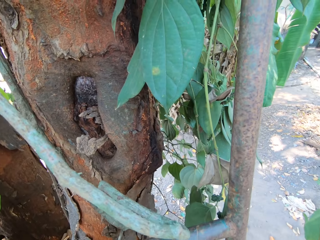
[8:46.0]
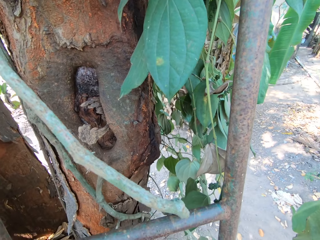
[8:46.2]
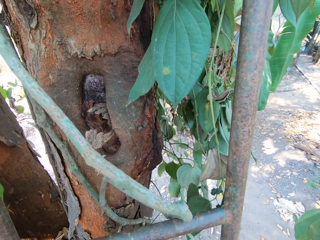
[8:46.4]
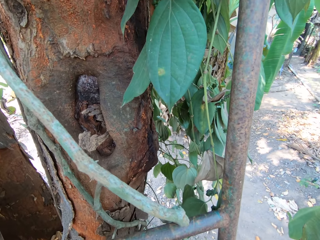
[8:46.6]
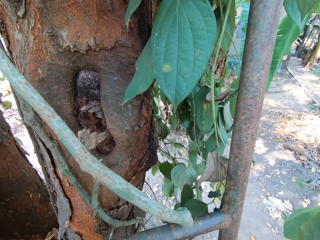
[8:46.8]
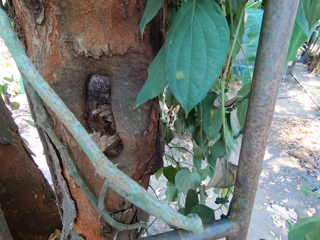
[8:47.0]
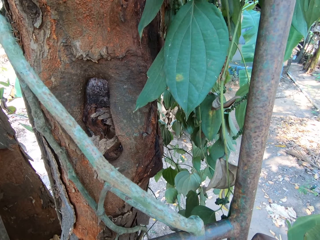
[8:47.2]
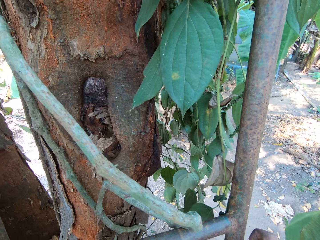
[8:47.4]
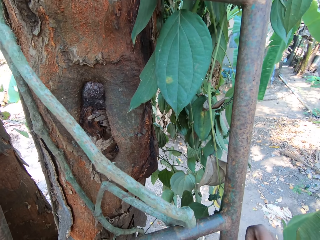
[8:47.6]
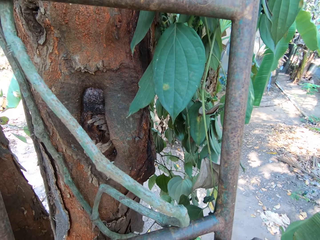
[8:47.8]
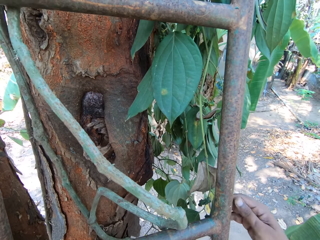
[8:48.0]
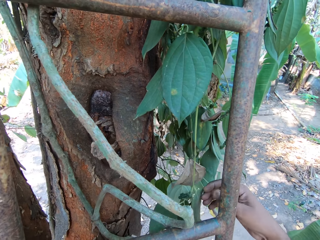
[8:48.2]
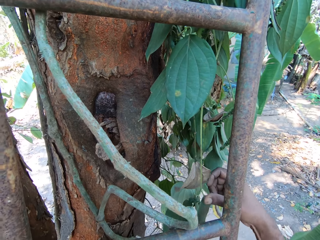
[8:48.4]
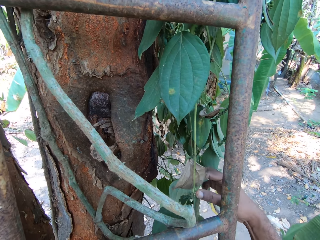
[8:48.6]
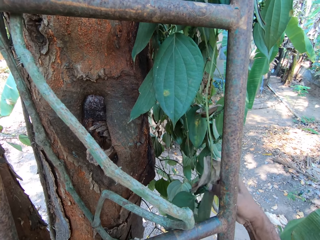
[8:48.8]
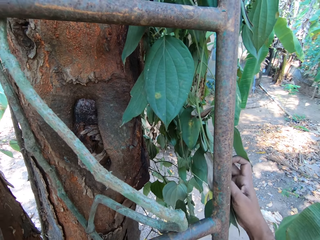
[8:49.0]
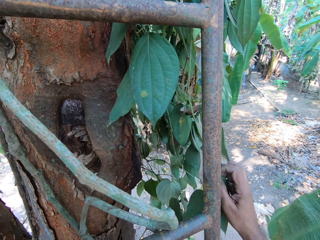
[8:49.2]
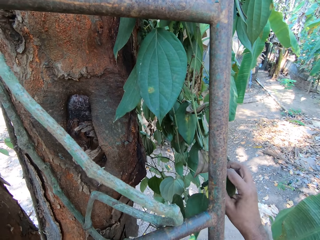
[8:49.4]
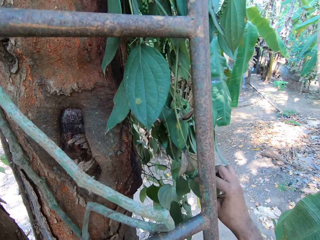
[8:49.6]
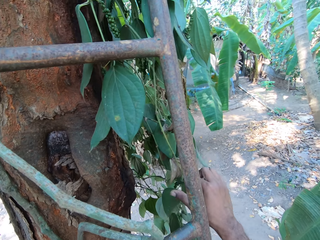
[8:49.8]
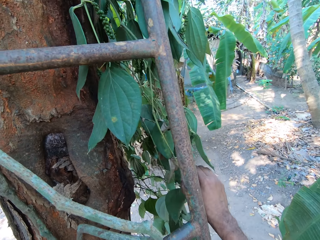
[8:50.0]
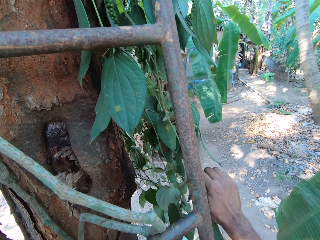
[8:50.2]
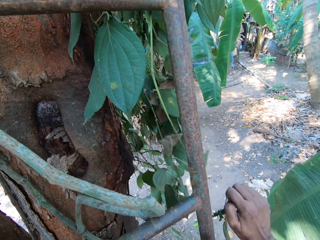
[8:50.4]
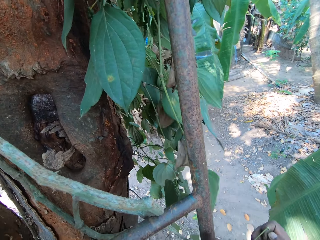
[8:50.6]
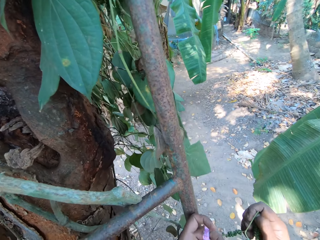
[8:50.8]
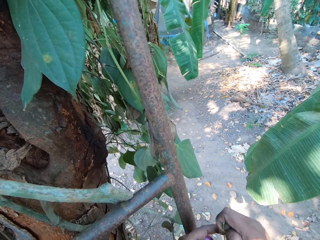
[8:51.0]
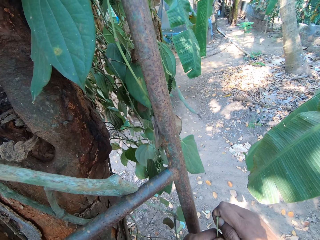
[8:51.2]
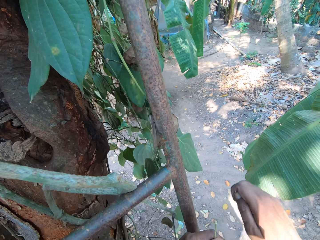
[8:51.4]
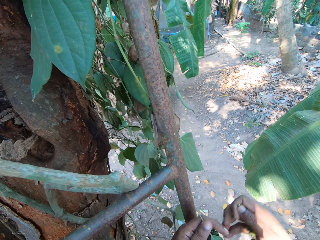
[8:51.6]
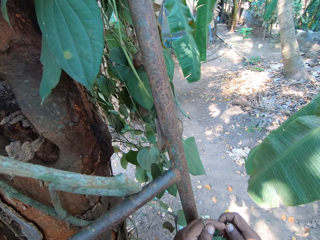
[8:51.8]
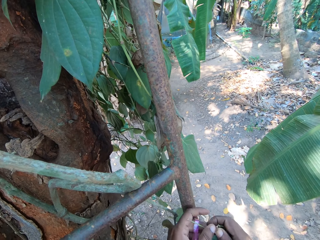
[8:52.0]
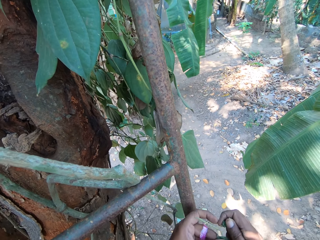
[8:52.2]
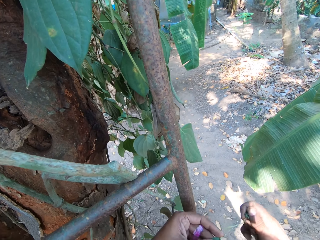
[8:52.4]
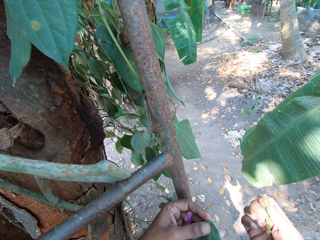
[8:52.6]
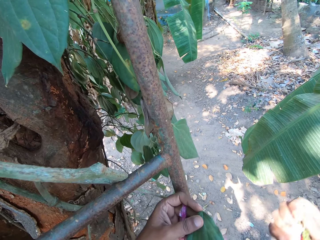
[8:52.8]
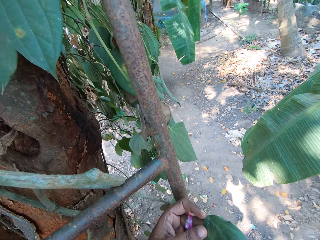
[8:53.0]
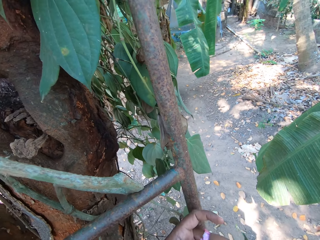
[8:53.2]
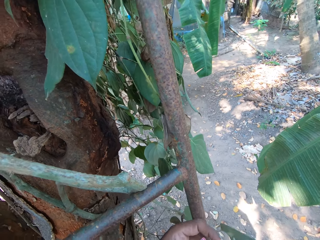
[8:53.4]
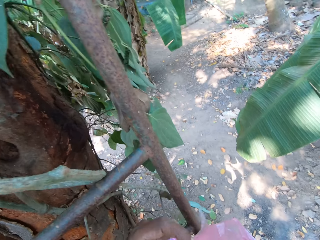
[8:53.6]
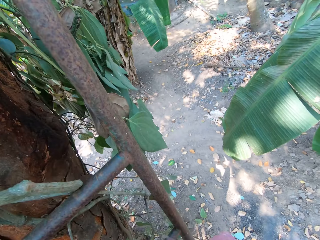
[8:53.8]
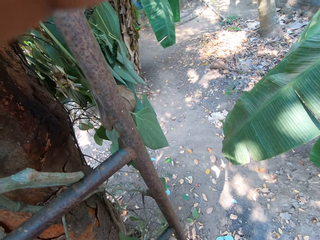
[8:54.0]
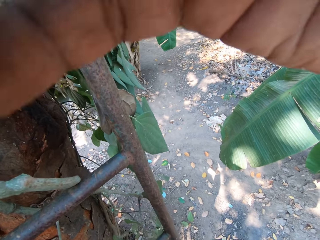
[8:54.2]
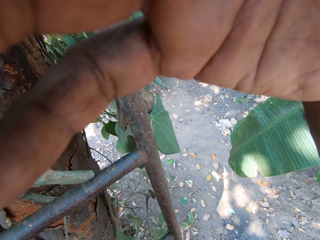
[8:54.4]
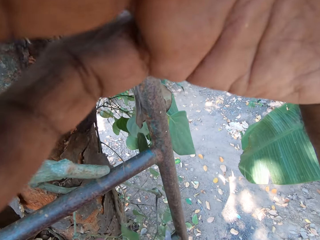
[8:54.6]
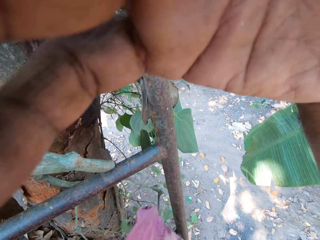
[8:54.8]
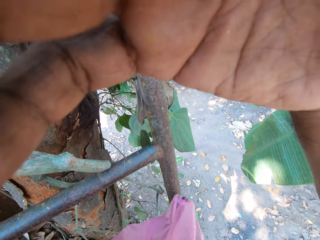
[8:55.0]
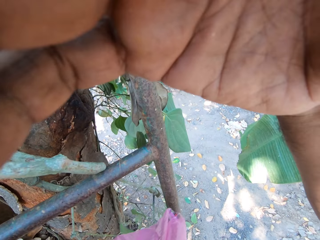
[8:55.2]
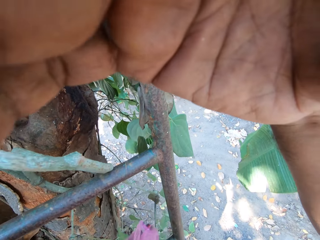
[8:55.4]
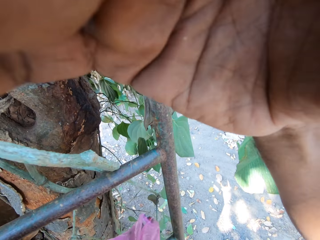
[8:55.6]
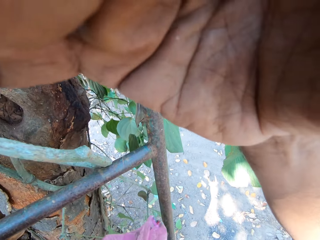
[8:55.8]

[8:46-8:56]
The camera wearer plucks a sea grape fruit and leaves from the tree with his right hand. He holds a leaf with his left hand. He separates the leaves from the fruits. He throws the leaf to the ground with his left hand. He places the fruits and leaves in the bag. He touches a camera on his head with his right hand. He lifts the right hand.

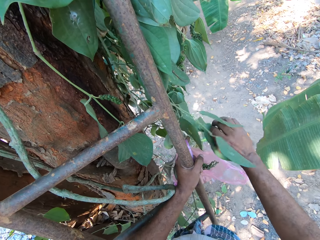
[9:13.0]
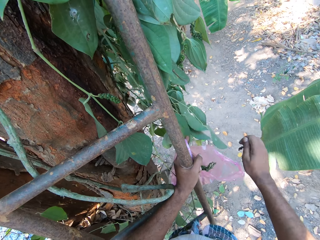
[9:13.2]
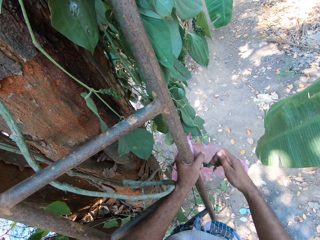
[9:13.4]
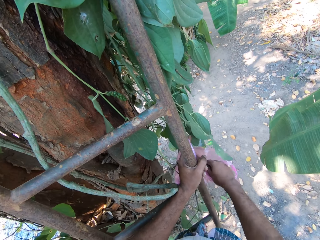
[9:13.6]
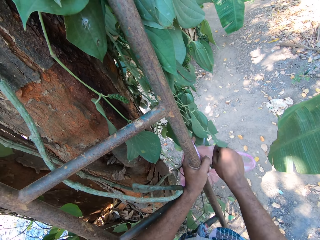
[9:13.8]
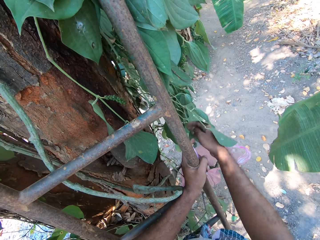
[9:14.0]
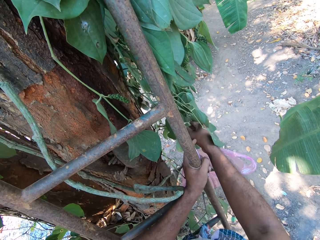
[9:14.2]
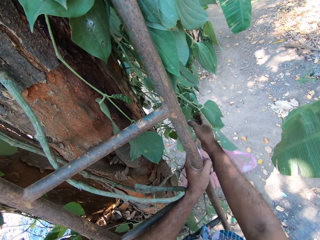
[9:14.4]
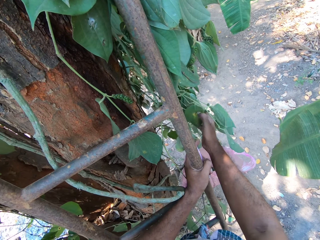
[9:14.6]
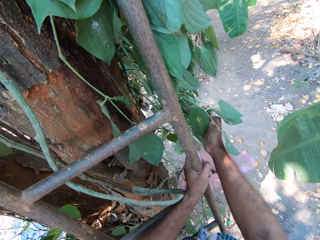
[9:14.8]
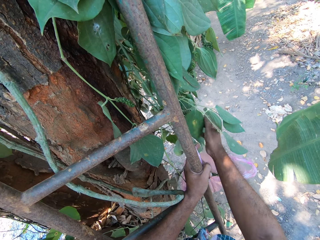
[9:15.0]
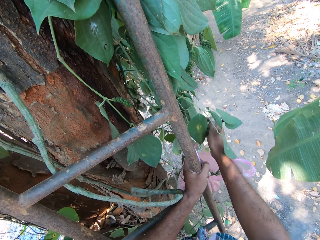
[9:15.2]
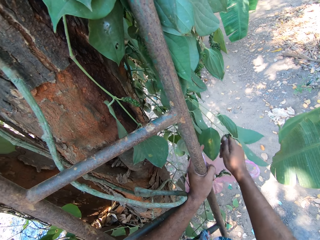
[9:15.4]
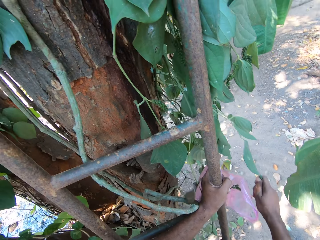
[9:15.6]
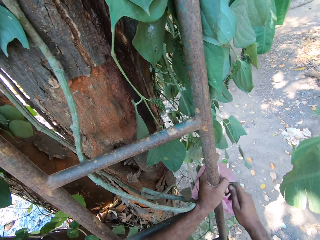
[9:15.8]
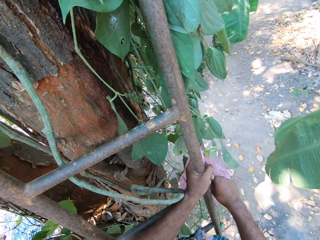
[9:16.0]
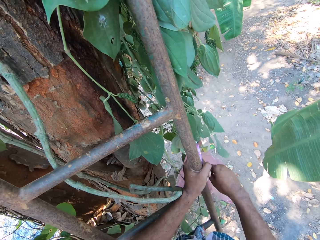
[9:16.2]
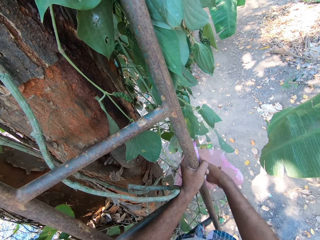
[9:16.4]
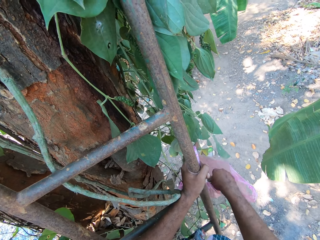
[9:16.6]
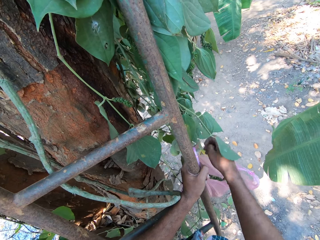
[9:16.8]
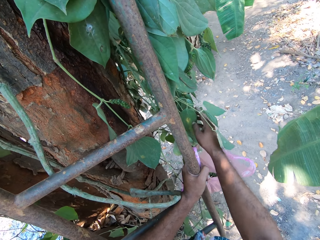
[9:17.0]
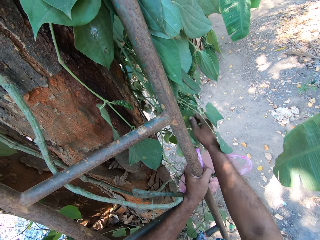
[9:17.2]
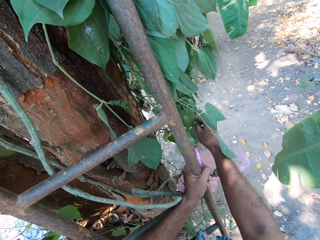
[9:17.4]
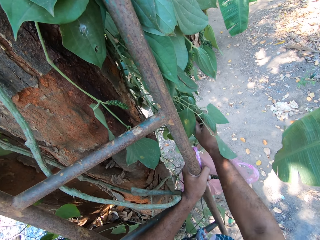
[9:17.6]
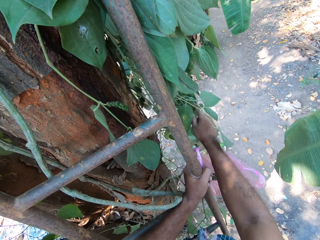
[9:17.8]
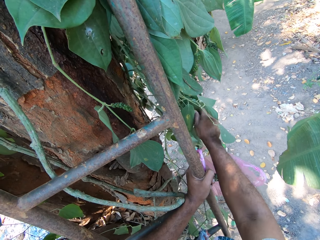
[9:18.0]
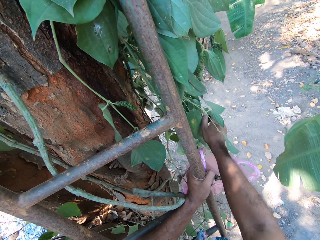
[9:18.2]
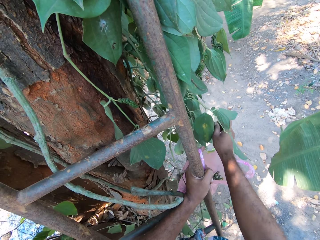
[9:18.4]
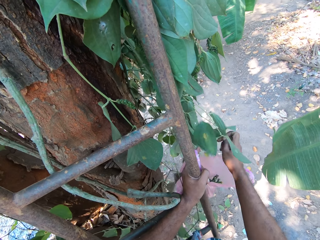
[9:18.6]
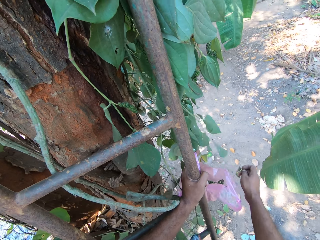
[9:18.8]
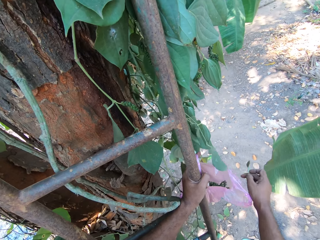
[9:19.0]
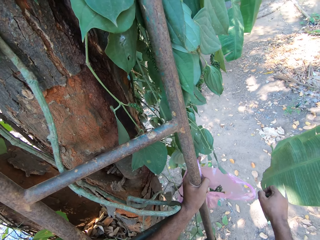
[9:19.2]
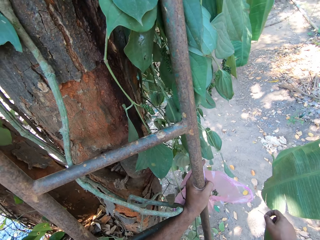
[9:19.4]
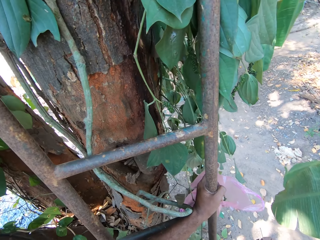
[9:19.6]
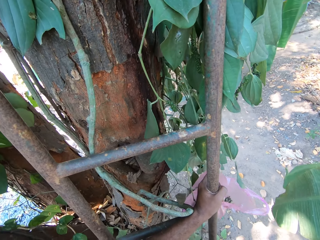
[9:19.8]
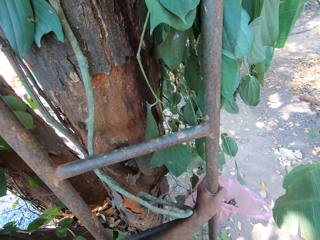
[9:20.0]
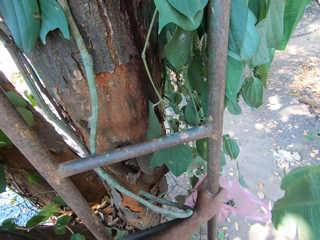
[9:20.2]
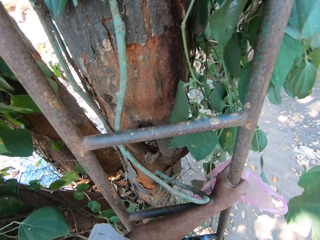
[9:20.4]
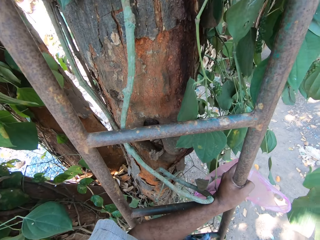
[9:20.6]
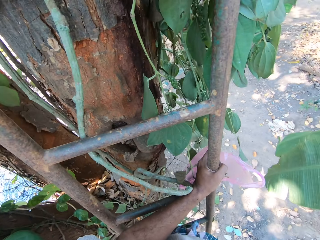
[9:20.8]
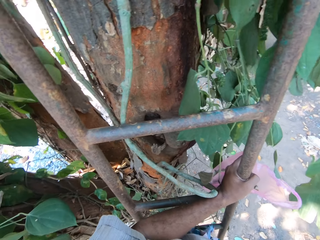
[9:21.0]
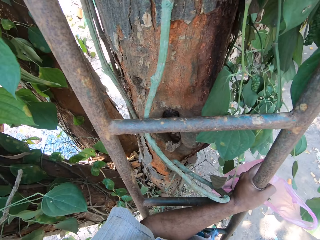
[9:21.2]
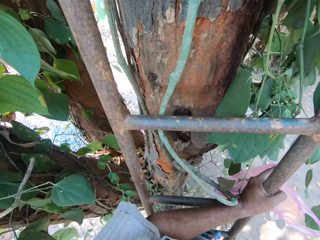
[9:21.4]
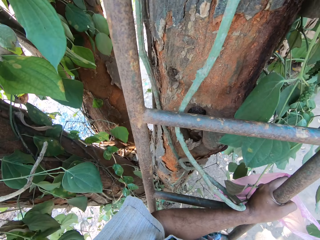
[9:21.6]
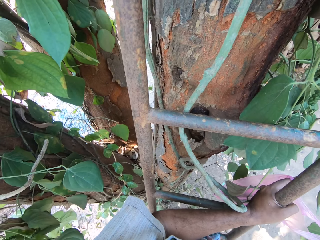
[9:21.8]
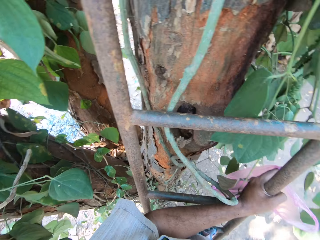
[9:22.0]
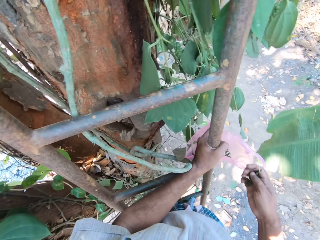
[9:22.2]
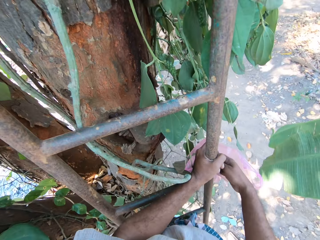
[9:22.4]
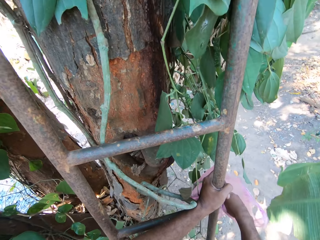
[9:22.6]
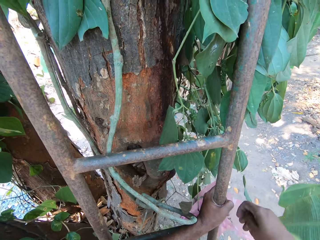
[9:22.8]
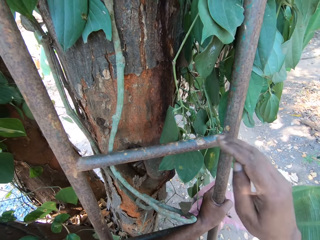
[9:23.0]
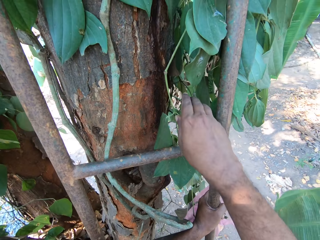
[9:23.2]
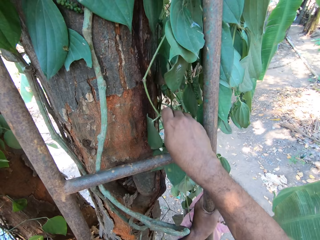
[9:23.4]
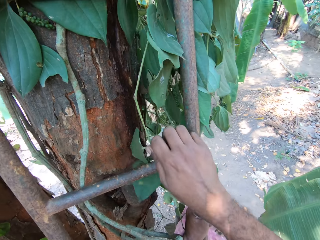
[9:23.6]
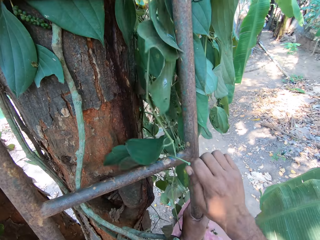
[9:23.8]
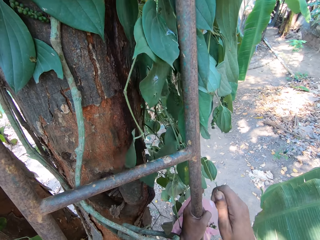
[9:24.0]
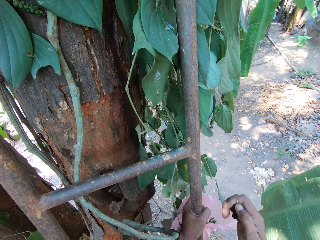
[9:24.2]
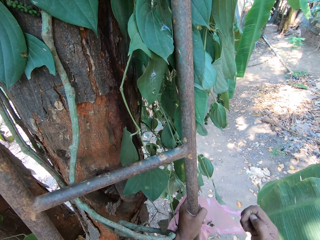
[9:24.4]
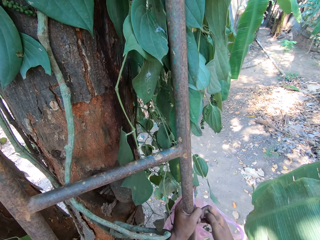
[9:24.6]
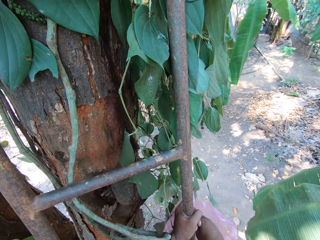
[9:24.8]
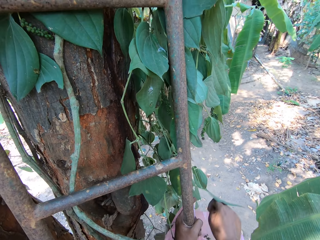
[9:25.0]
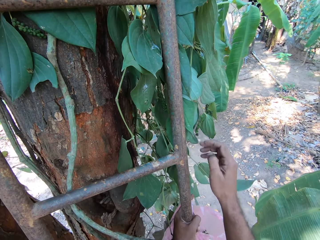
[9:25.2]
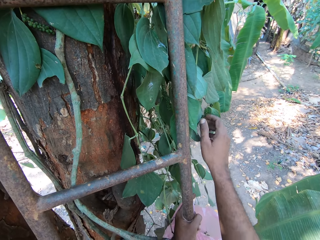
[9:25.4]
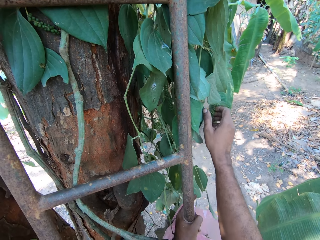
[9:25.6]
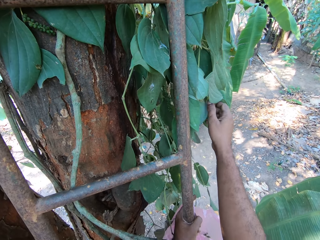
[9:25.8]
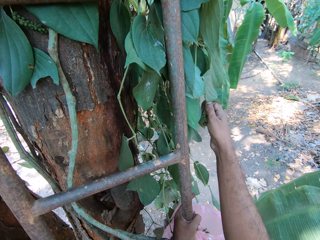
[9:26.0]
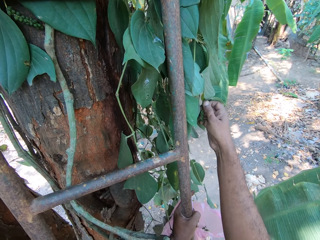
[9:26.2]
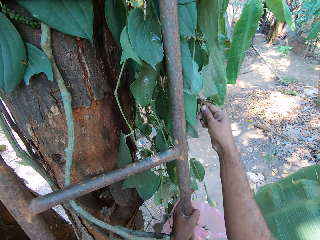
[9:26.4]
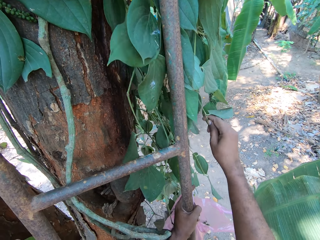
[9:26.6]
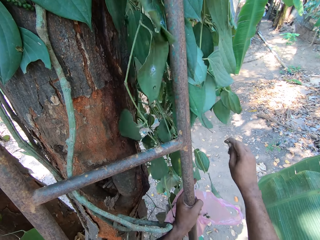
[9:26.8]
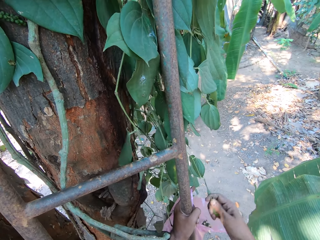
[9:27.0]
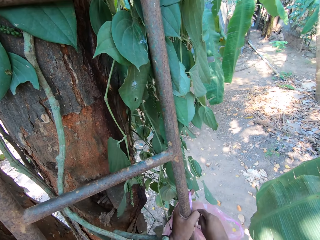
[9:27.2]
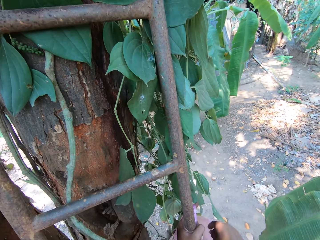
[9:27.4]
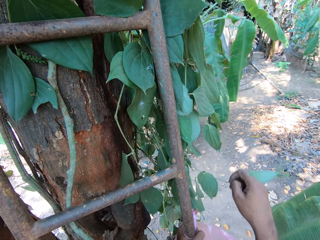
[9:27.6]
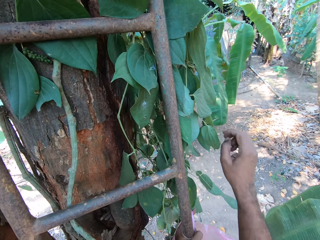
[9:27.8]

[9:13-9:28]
The camera wearer plucks fruits with the right hand. He puts the sea grape in the plastic bag with his right hand. He places the leaf in his right hand in the plastic bag in his left hand. He cuts a leaf from the tree with his right hand. He looks around. He places the leaf in his right hand in the plastic bag in his left hand. He cuts a leaf from the tree with his right hand. He places the leaf in his right hand in the plastic bag in his left hand. He cuts a leaf from the tree with his right hand.
